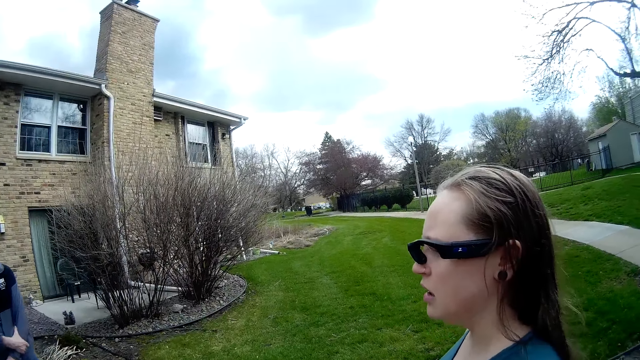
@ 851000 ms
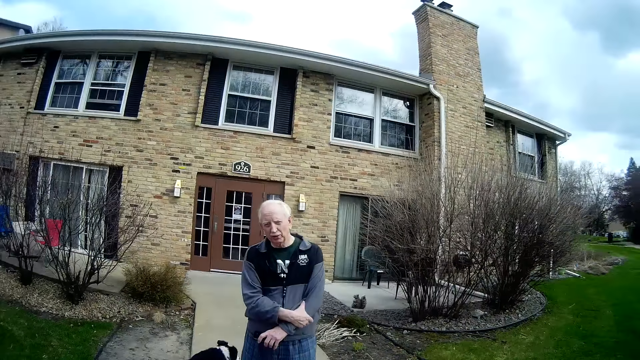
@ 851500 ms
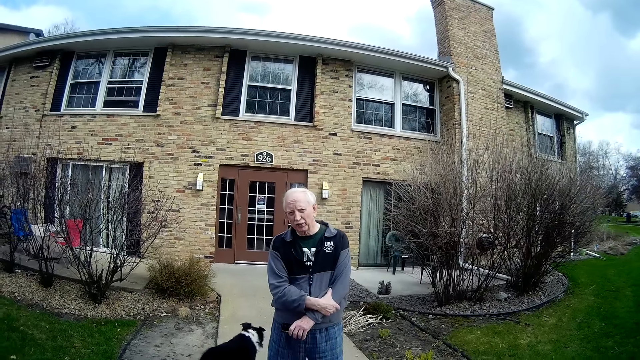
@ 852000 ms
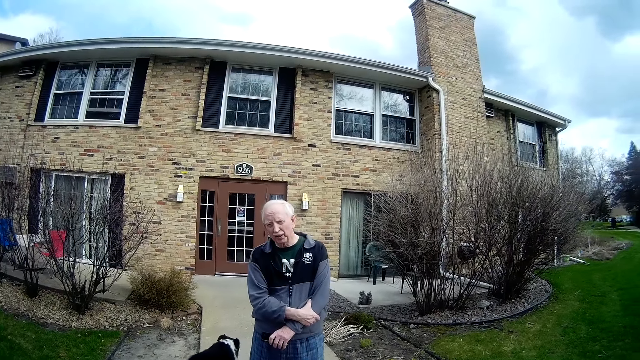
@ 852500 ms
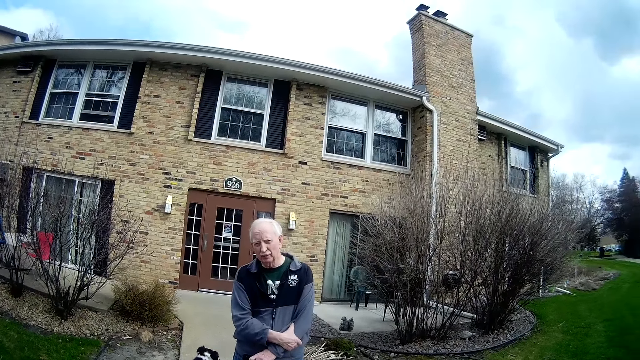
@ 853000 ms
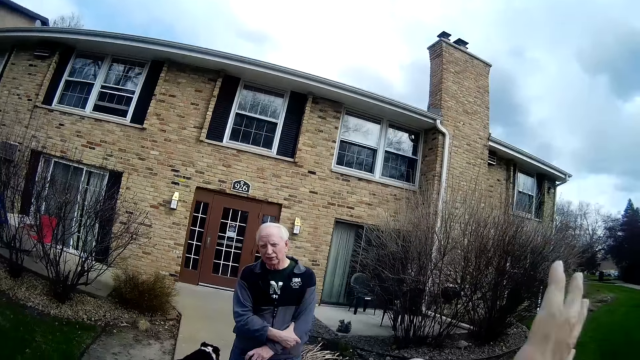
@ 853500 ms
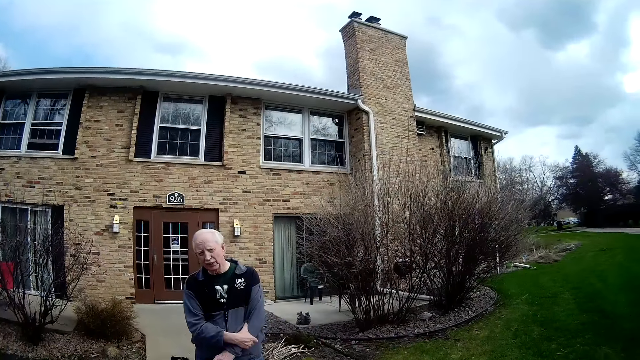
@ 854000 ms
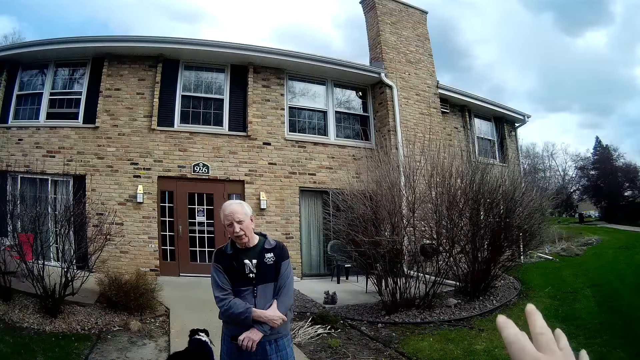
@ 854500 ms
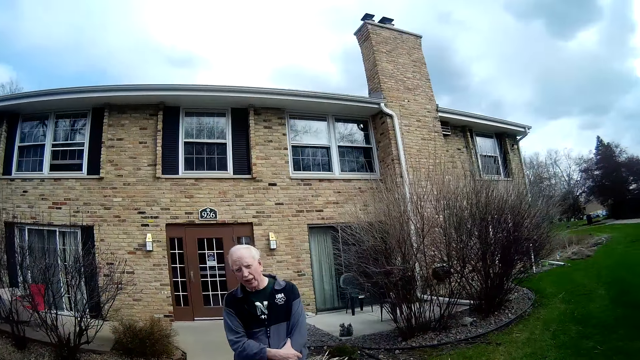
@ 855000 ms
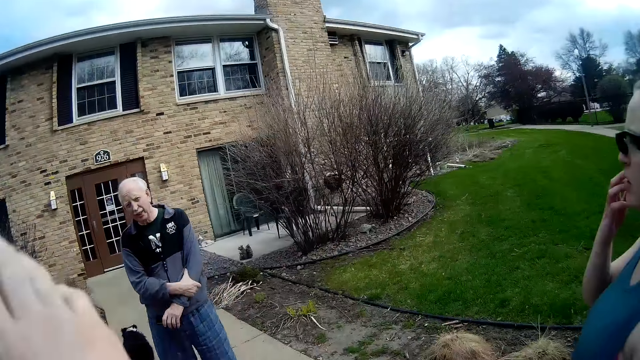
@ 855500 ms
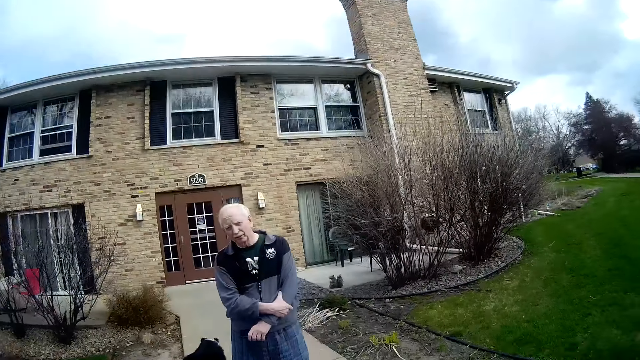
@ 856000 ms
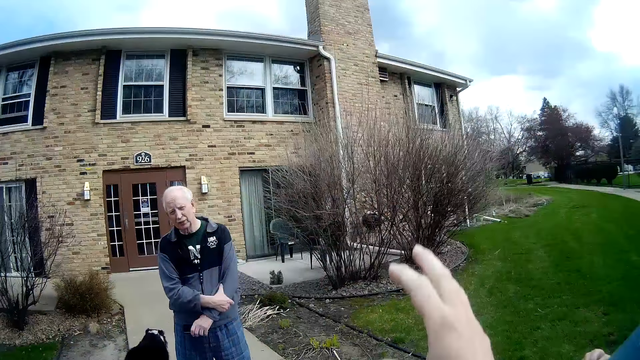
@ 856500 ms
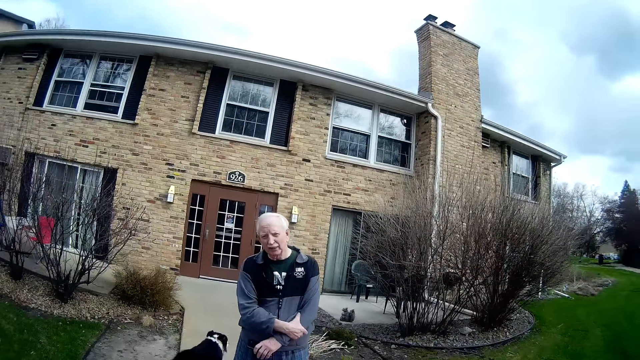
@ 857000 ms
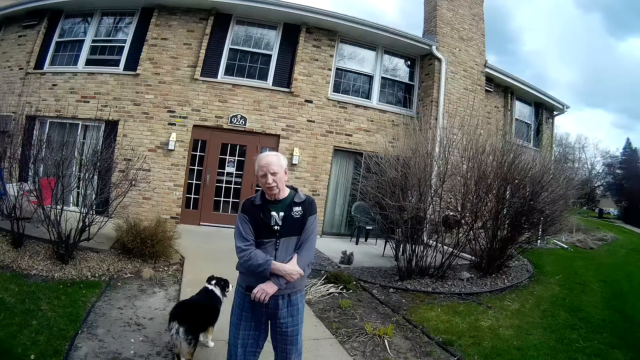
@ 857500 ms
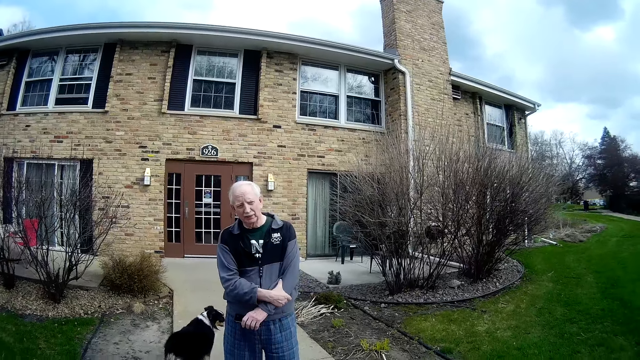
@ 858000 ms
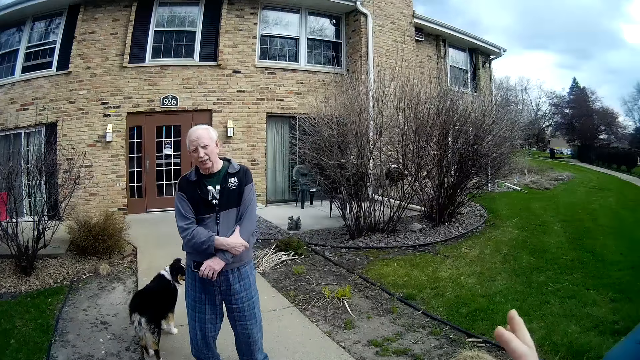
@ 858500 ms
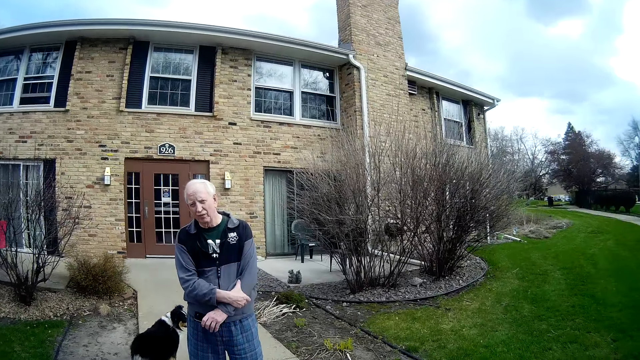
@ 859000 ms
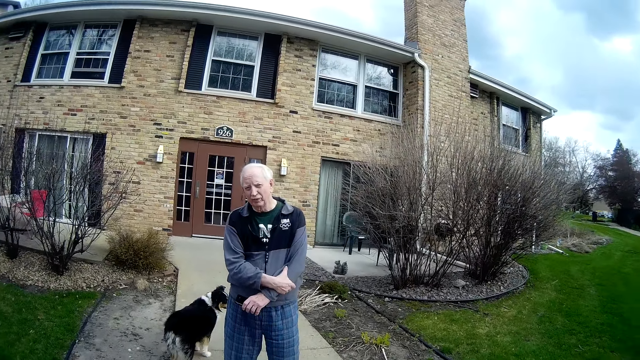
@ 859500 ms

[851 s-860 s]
A woman talks to the camera wearer. The camera wearer talks to the woman. The woman touches her face with her right hand.

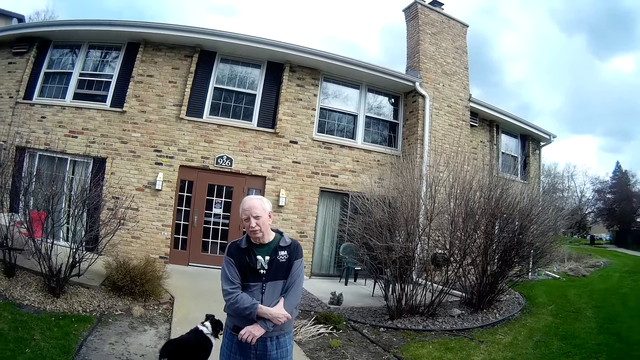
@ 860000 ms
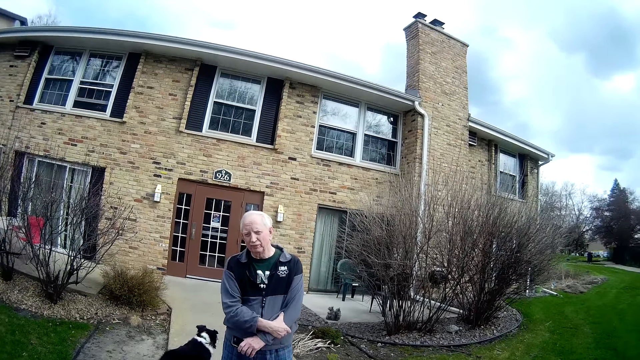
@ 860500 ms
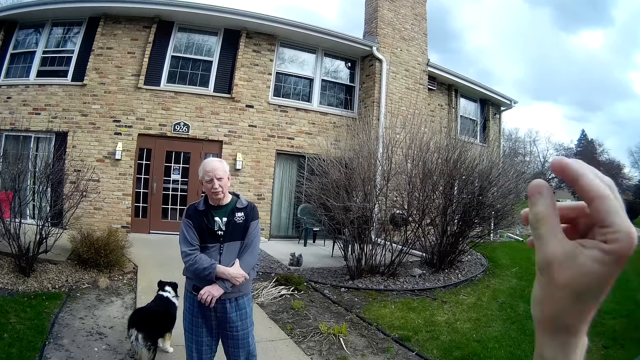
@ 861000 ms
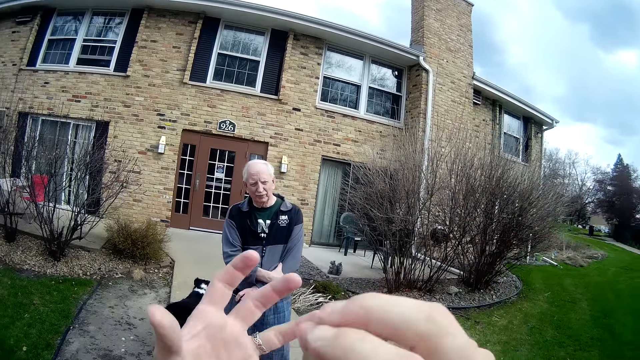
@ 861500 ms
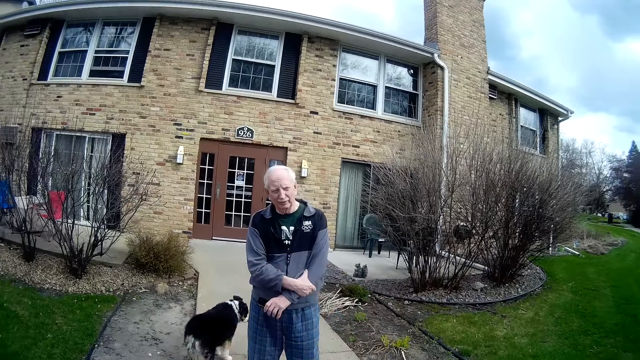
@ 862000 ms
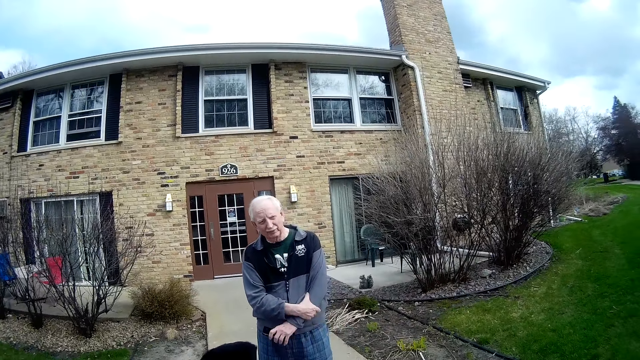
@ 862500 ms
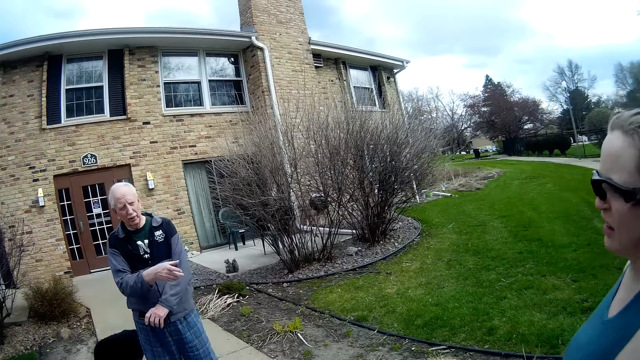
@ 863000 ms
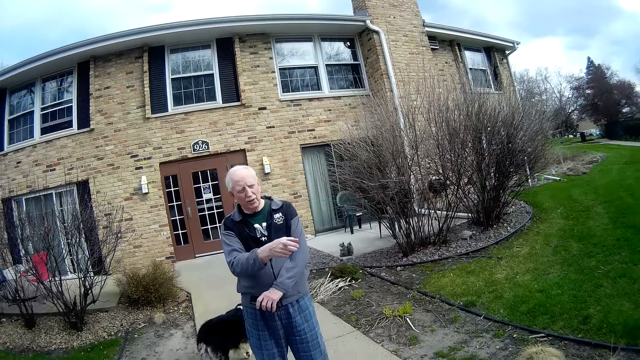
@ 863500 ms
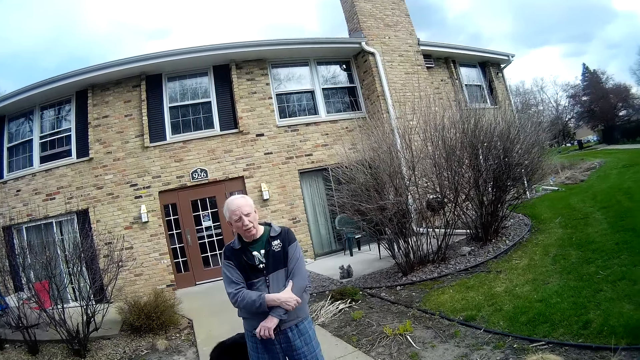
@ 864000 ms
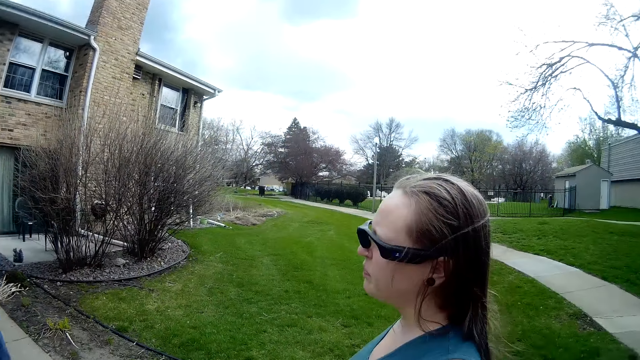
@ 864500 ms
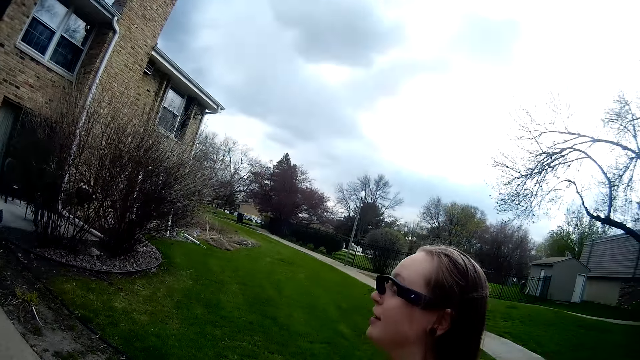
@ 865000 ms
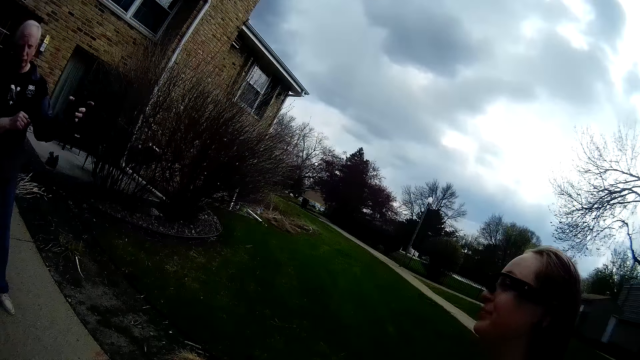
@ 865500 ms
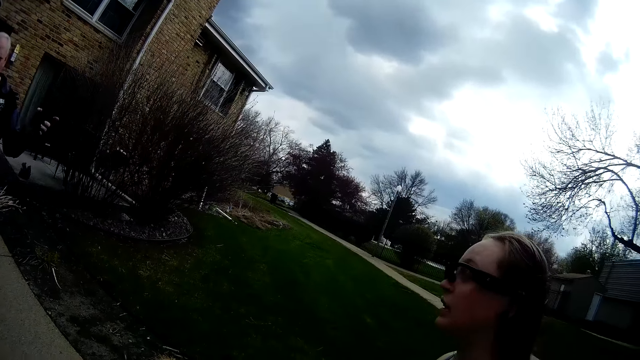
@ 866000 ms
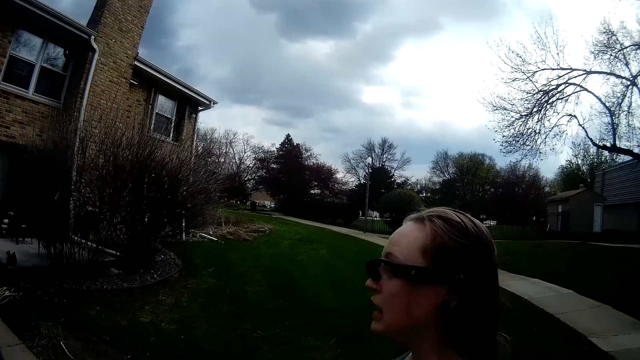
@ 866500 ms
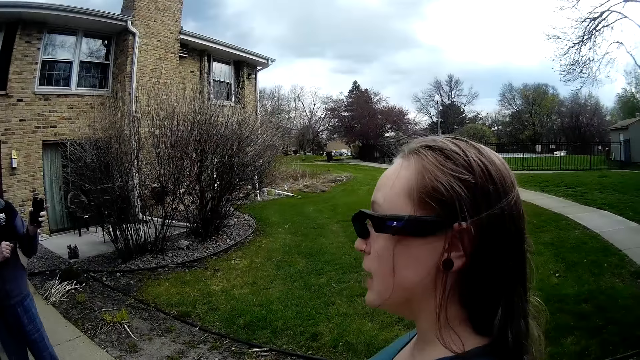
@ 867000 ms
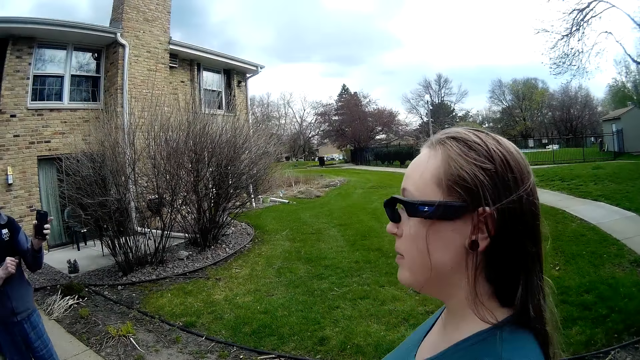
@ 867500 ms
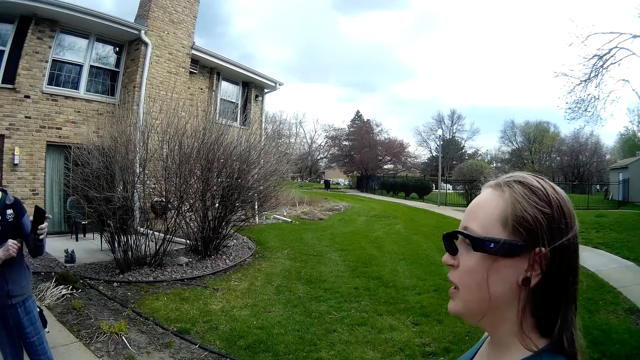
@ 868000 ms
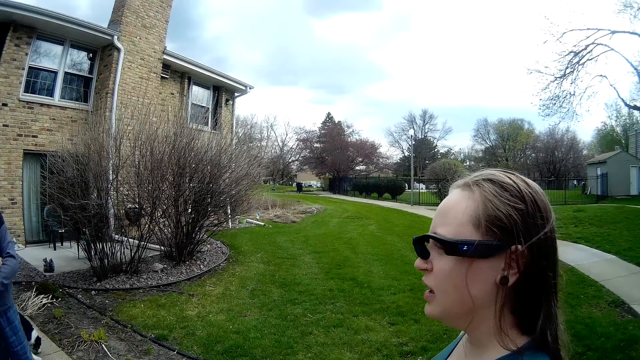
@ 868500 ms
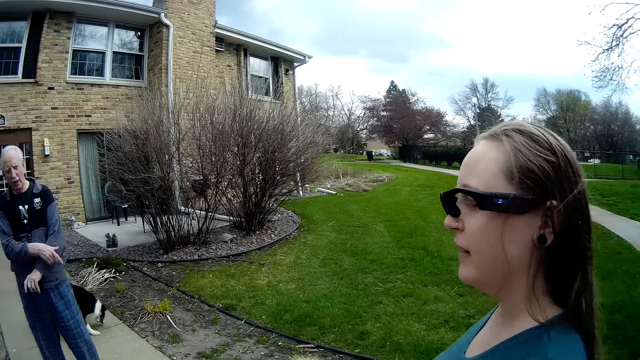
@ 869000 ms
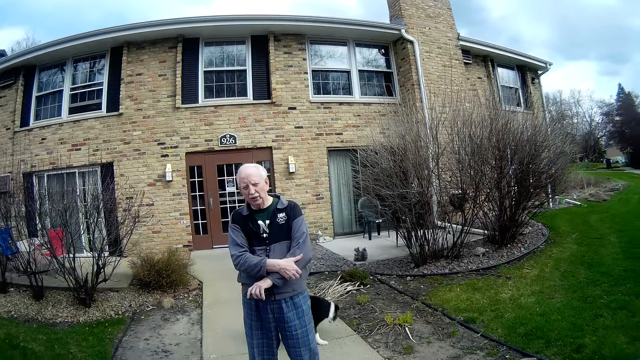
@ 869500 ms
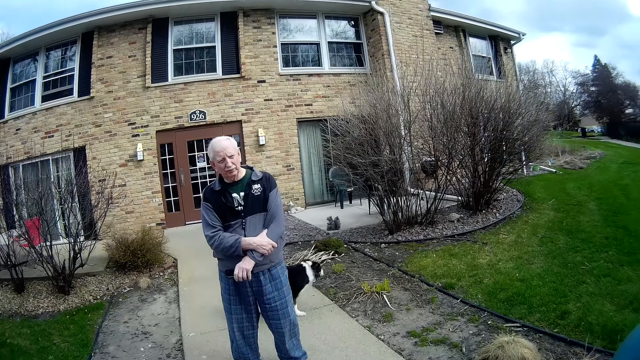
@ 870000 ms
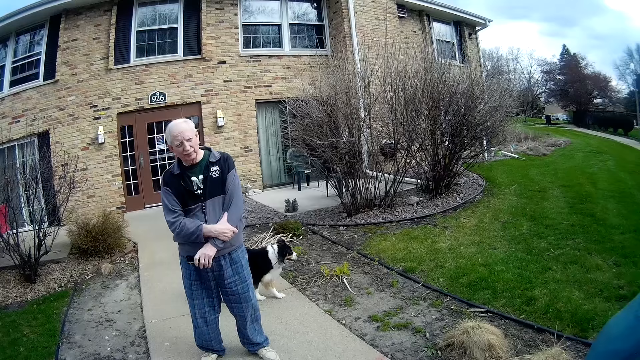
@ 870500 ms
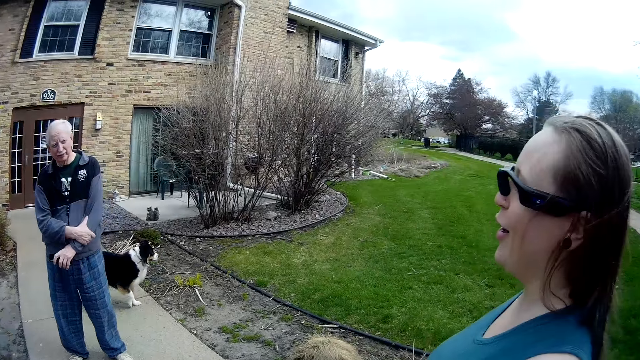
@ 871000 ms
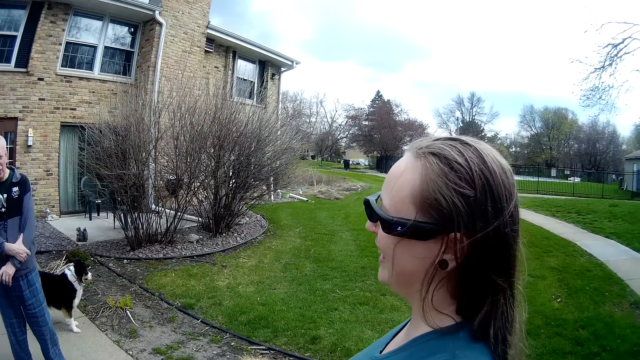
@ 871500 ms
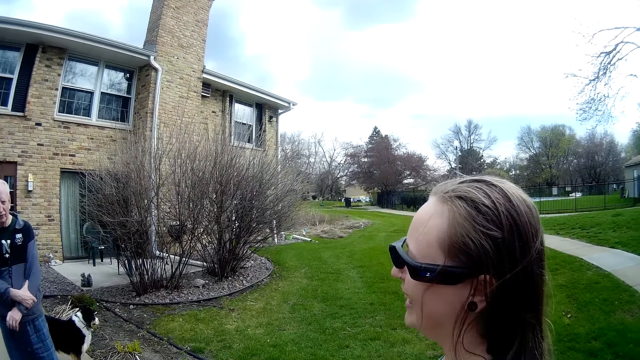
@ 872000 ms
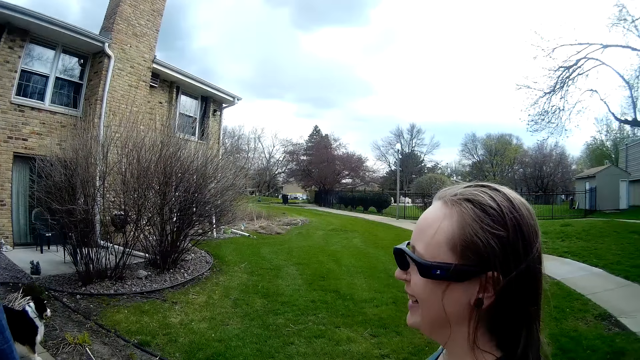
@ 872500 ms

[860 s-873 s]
The camera wearer moves the right hand. A man points with his right index finger. A person talks to another person. The man holds his left arm with his right hand. The man points with his left index finger together with a phone in his left hand. The other person talks to the camera wearer. The man holds his left arm with his right hand.
